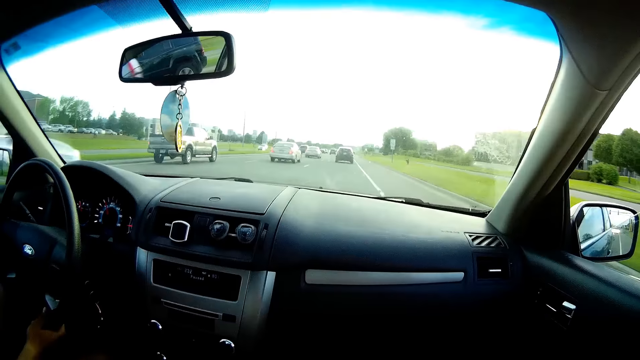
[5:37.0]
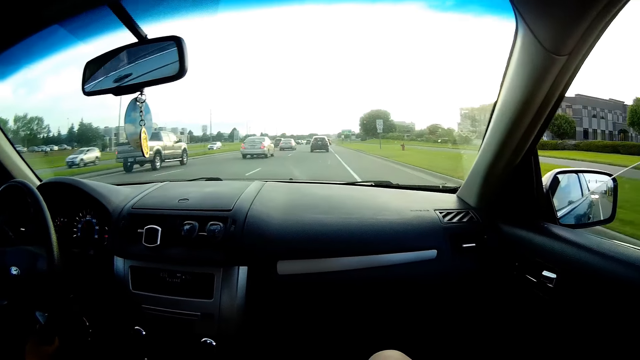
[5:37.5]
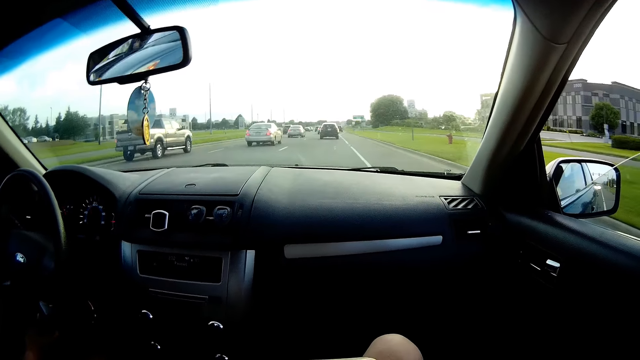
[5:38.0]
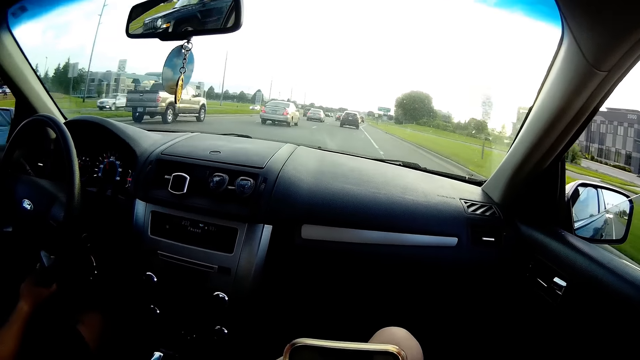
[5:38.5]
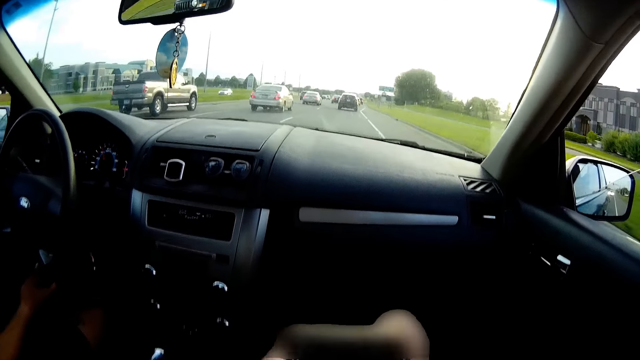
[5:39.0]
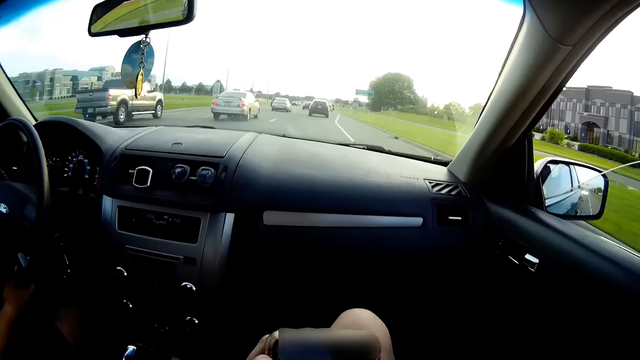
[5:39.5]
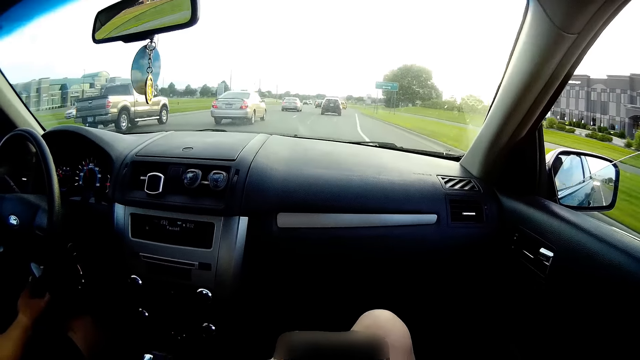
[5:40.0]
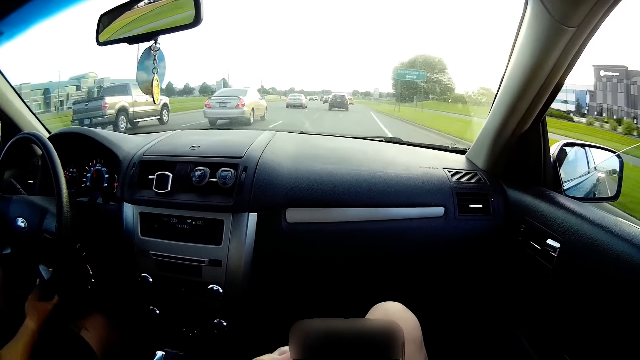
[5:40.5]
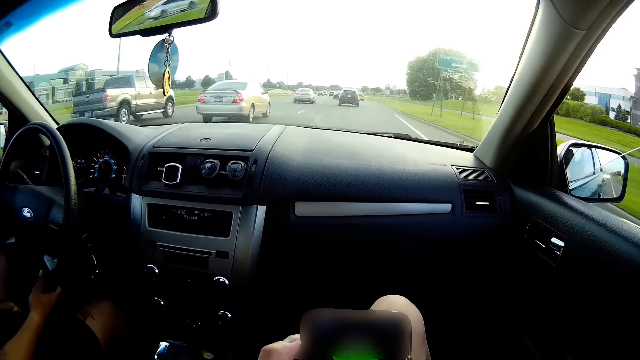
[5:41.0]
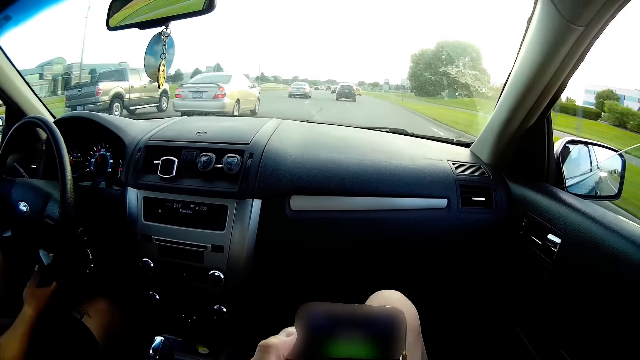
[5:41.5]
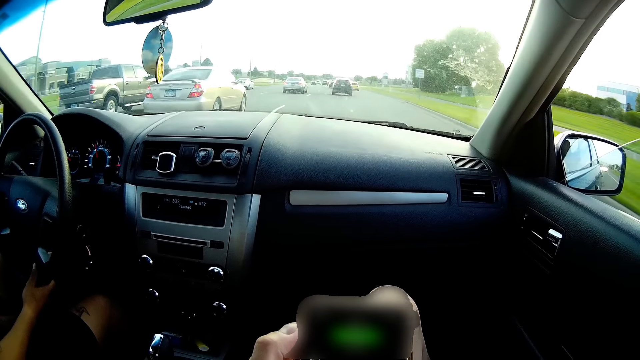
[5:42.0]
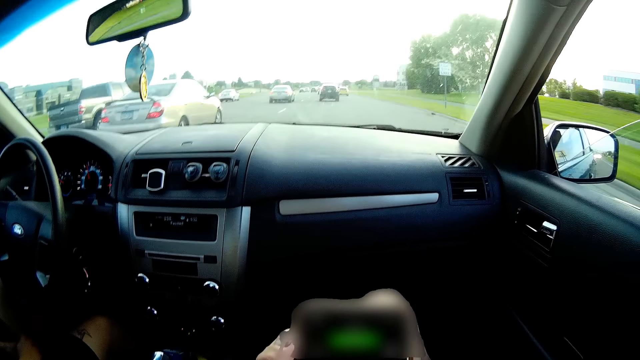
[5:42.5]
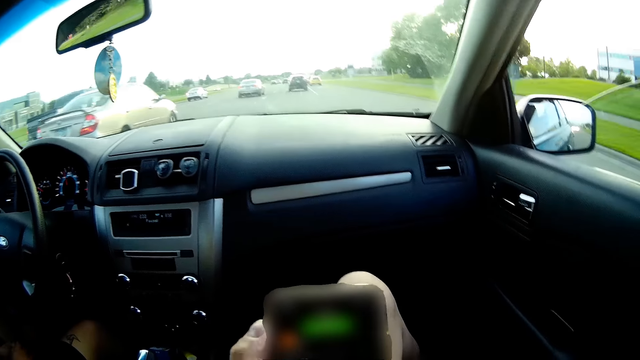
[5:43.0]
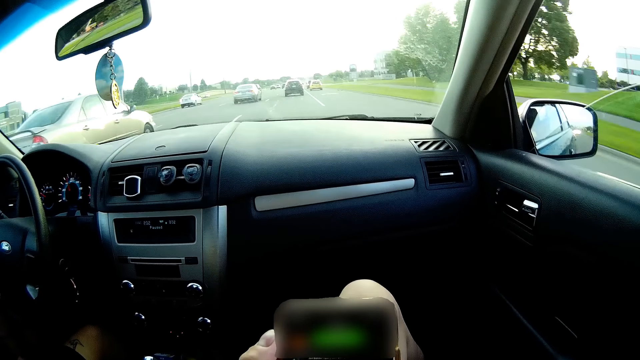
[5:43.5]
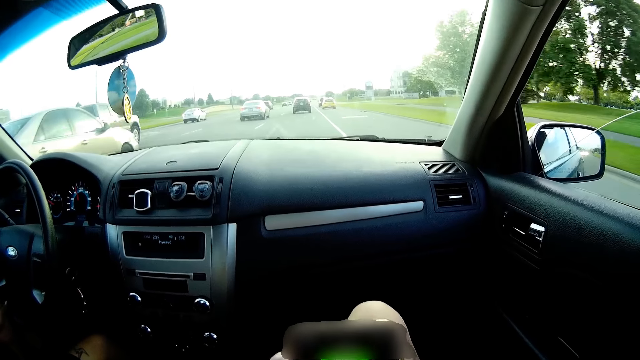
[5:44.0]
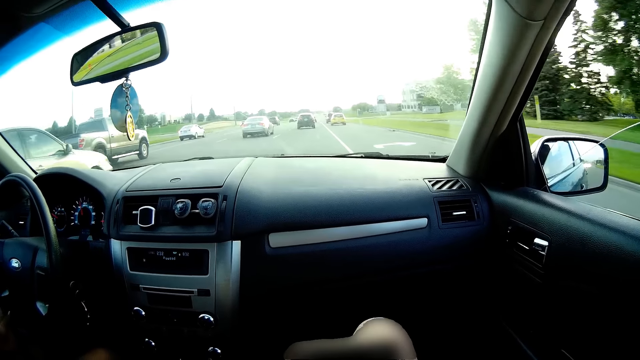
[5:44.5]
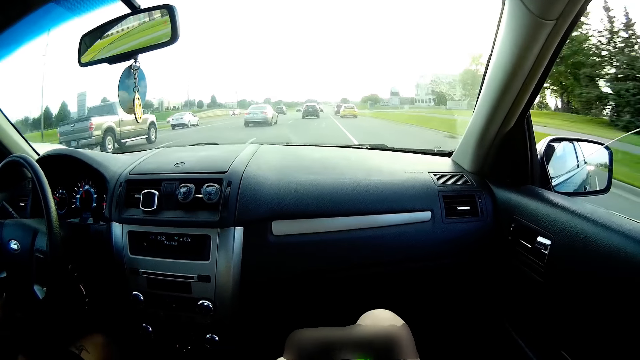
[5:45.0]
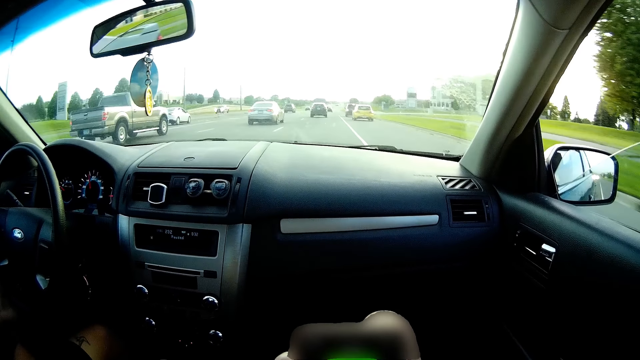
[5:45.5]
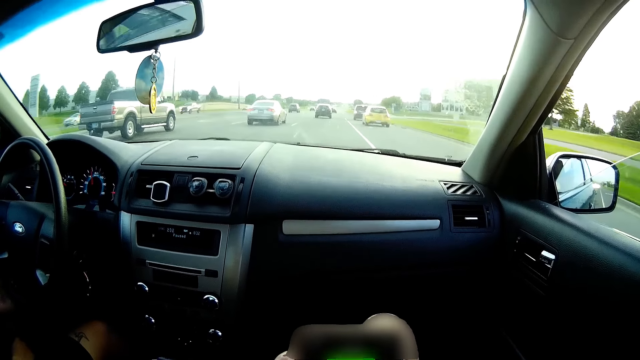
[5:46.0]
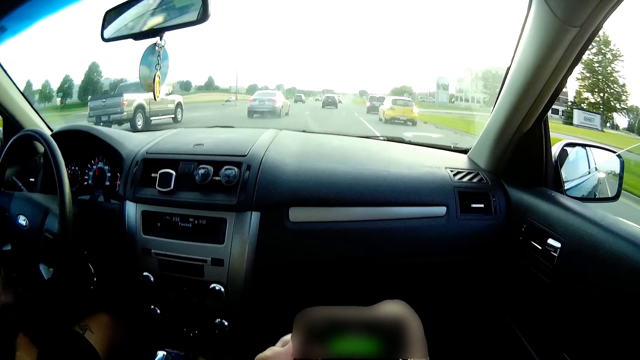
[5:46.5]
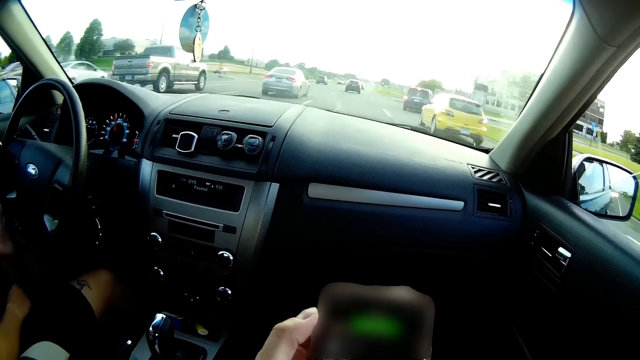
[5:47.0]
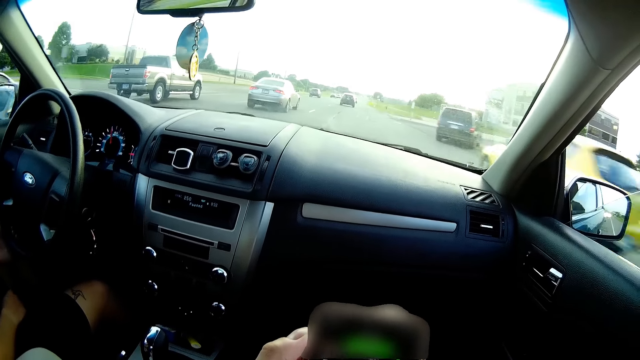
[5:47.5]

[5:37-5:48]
A man drives a car with both hands on the steering wheel. The camera wearer browses her phone.

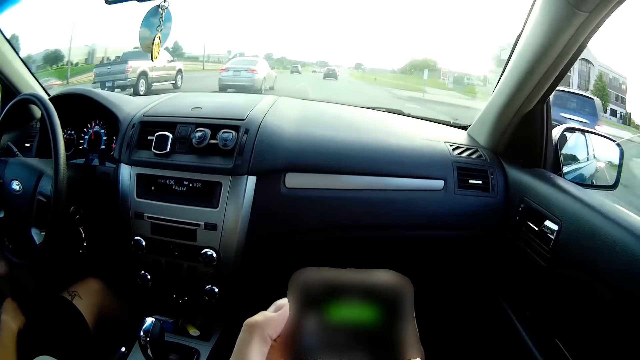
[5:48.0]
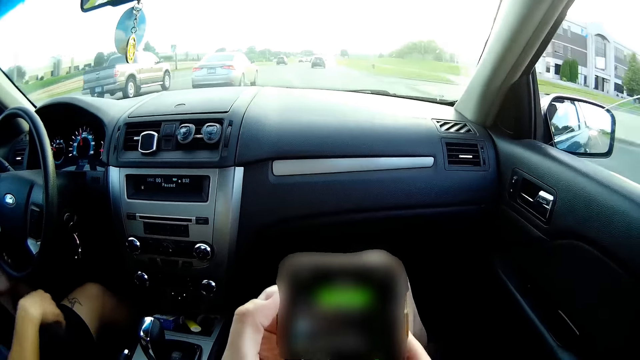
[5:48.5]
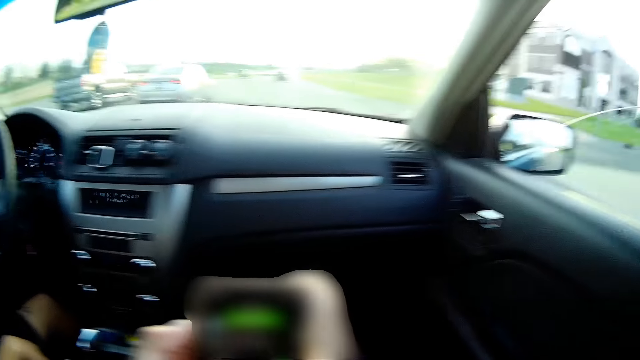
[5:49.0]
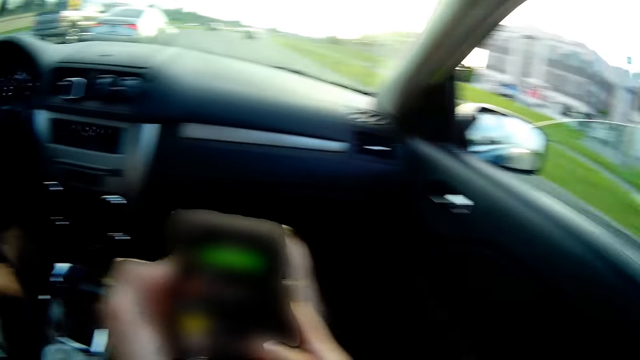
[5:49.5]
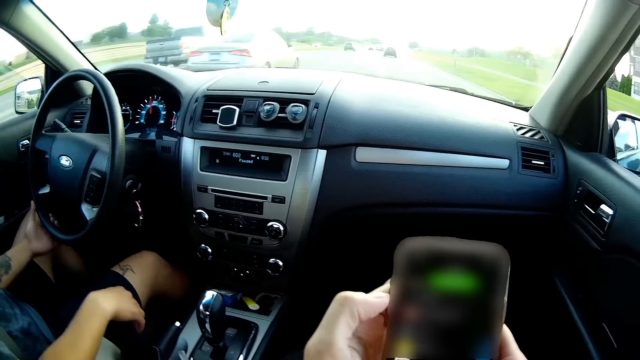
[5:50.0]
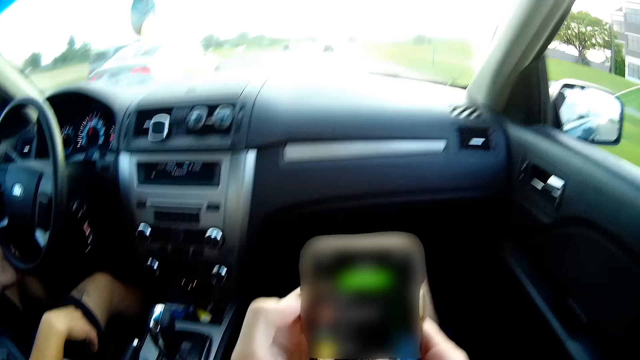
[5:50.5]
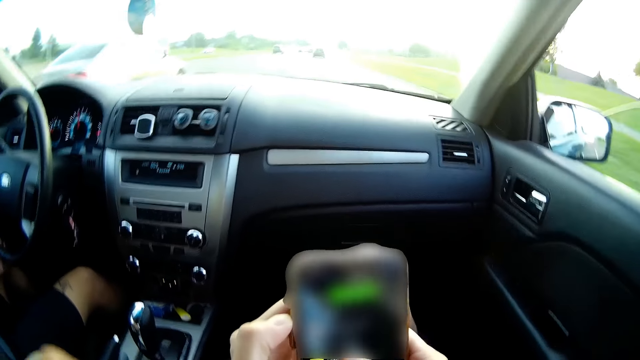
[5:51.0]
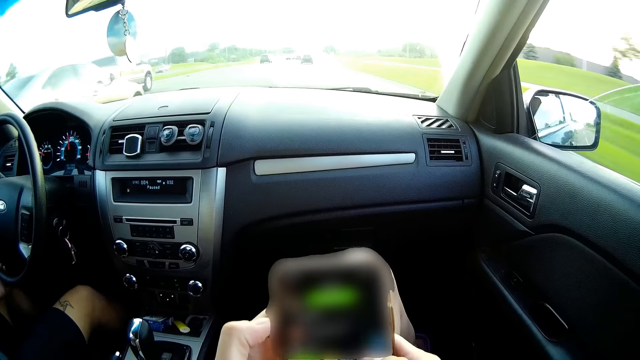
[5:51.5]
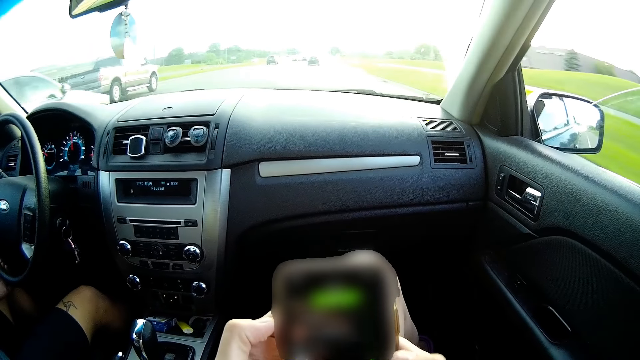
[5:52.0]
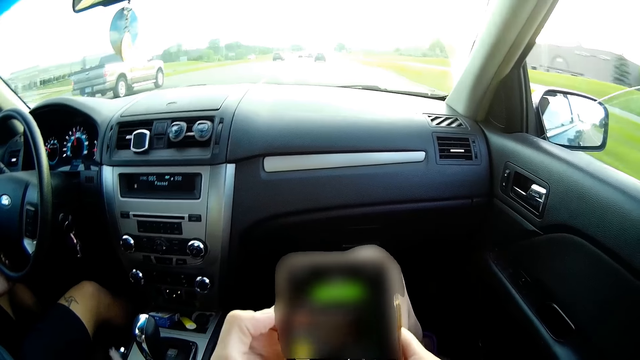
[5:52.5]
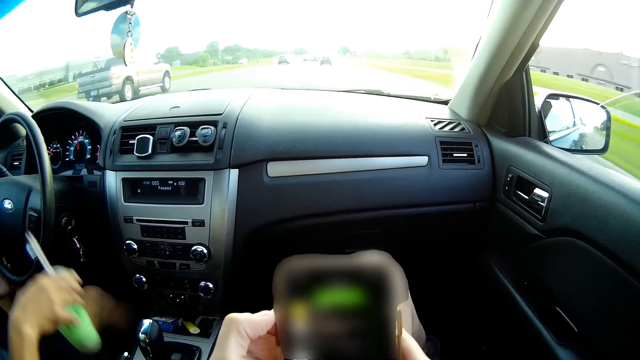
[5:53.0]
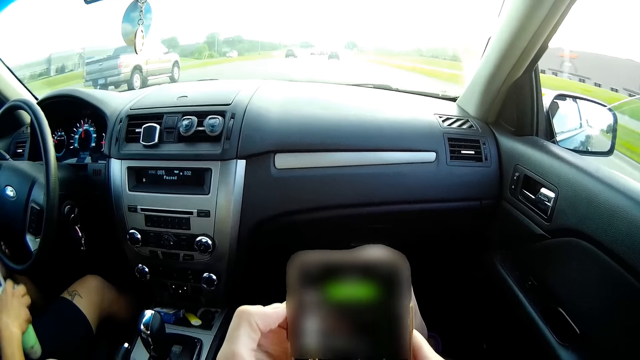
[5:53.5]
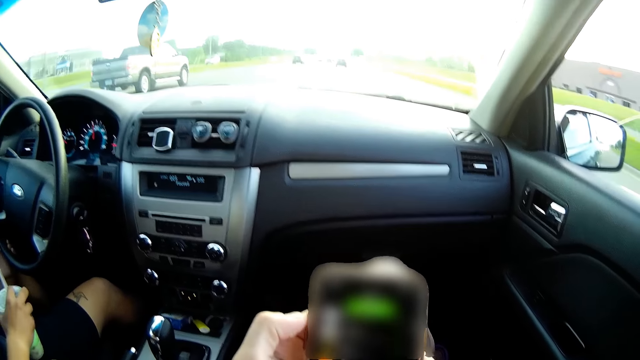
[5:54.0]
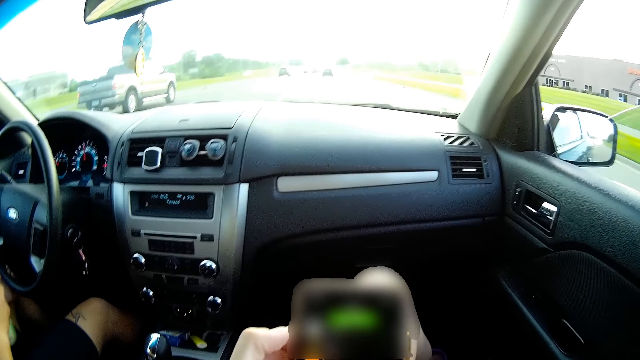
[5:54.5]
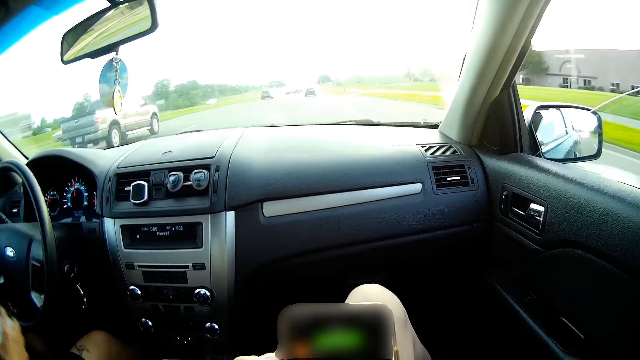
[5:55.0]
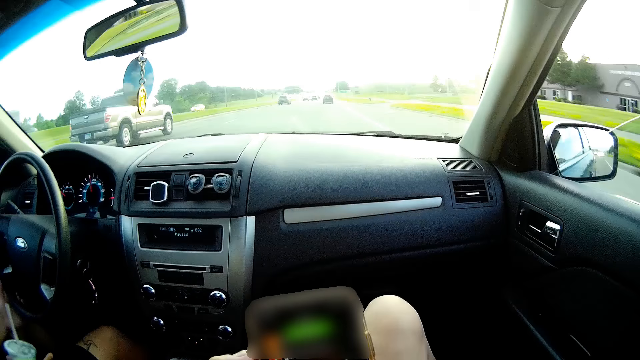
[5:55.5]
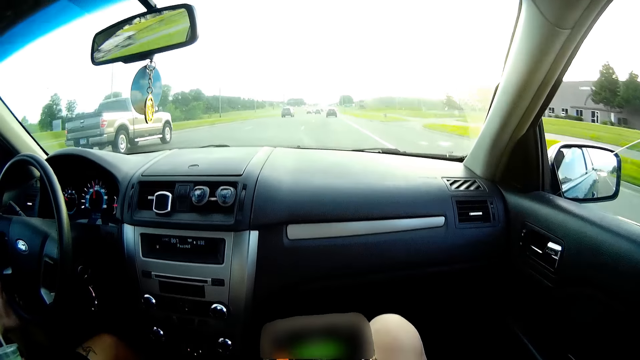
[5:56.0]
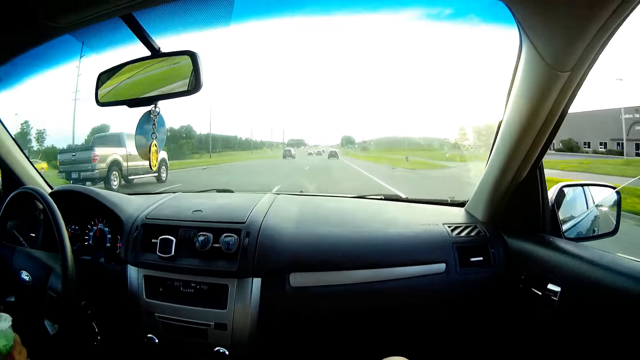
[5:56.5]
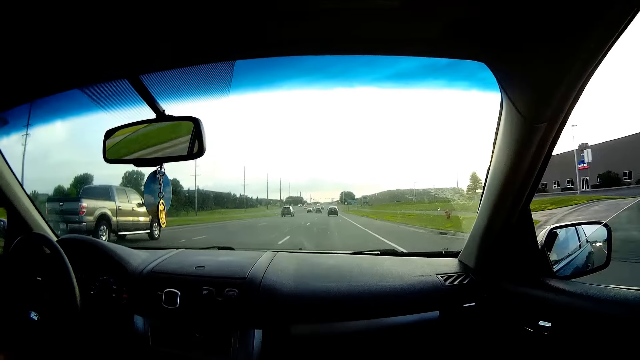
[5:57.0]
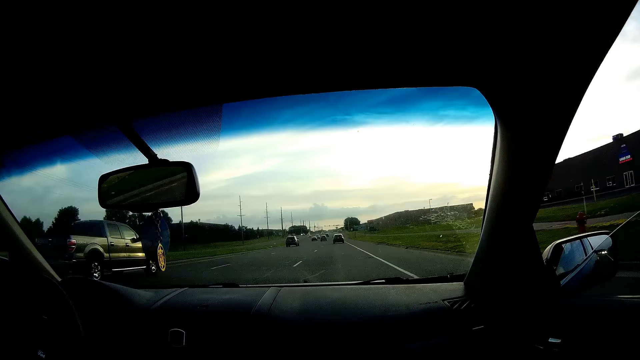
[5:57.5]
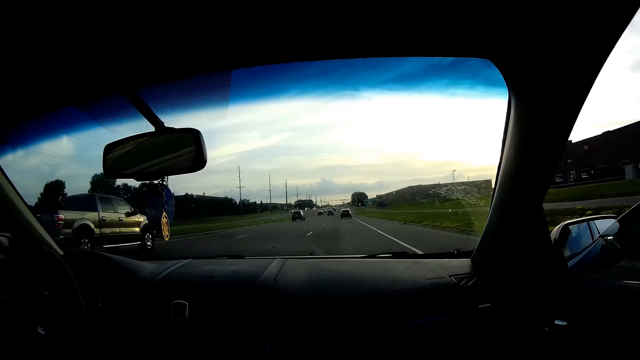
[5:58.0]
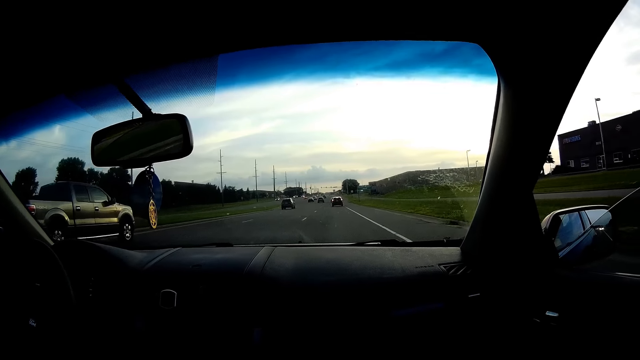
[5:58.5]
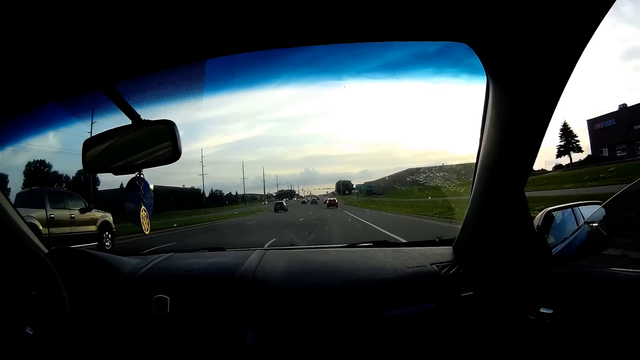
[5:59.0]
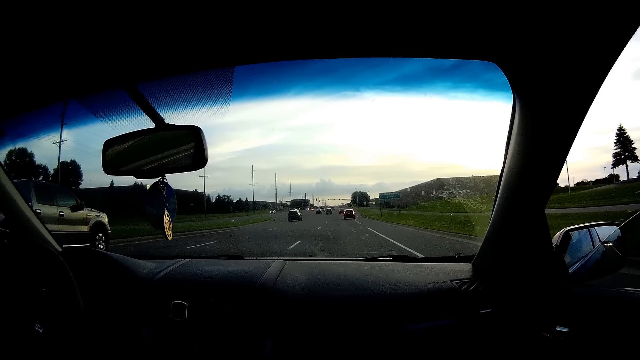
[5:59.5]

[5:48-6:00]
The man picks the cup from the cup holder with his right hand. The camera wearer browses her phone.
